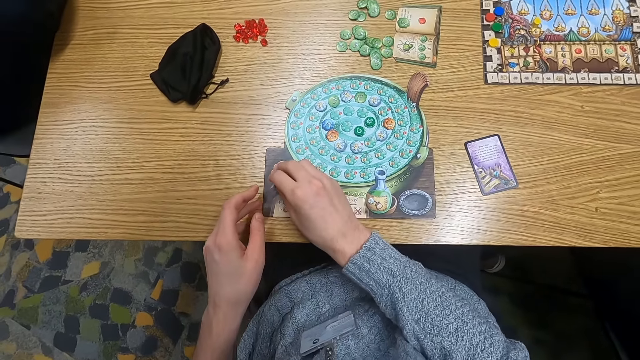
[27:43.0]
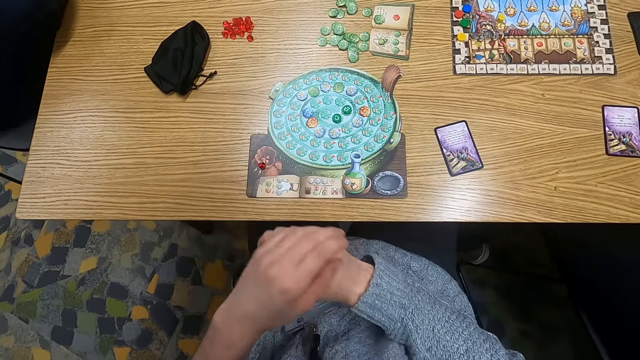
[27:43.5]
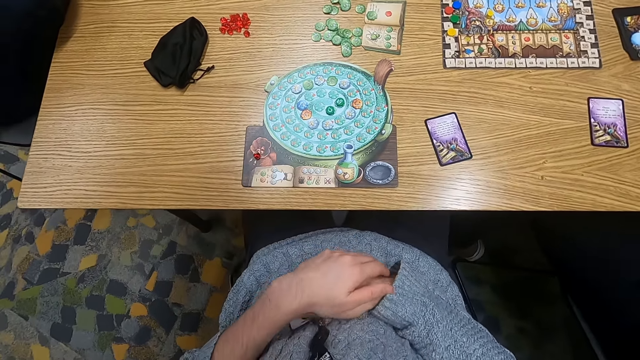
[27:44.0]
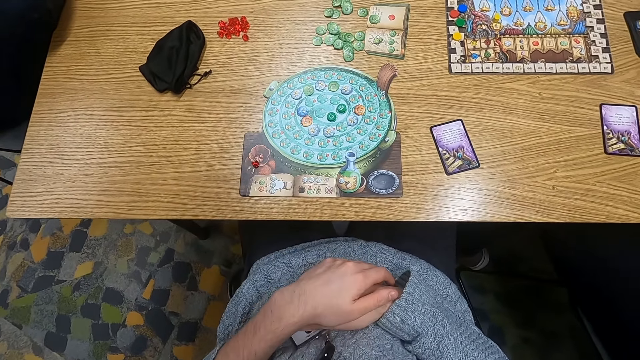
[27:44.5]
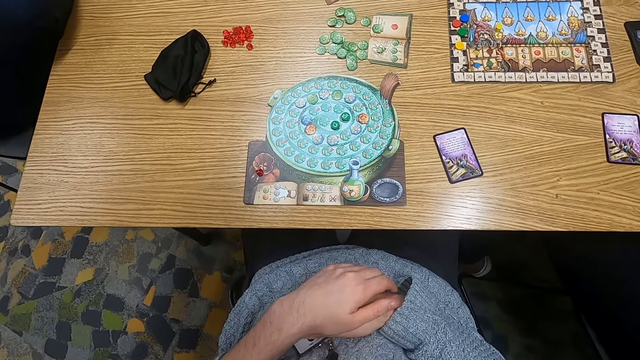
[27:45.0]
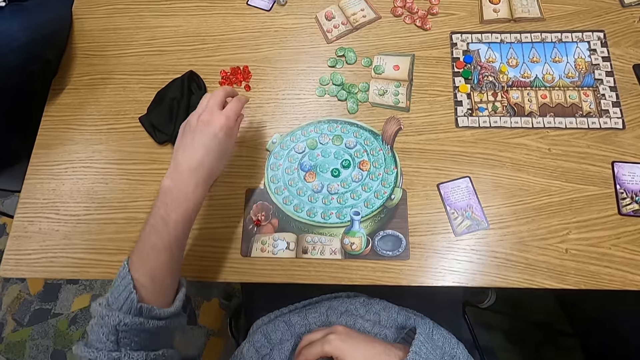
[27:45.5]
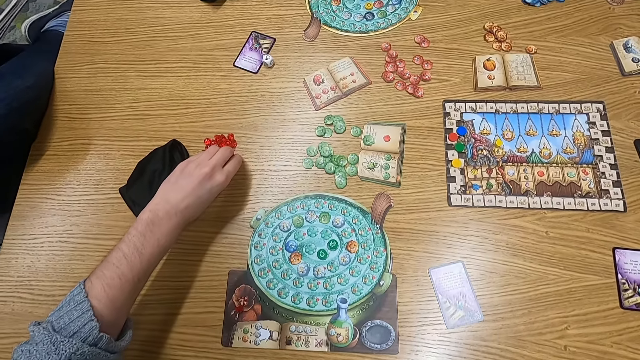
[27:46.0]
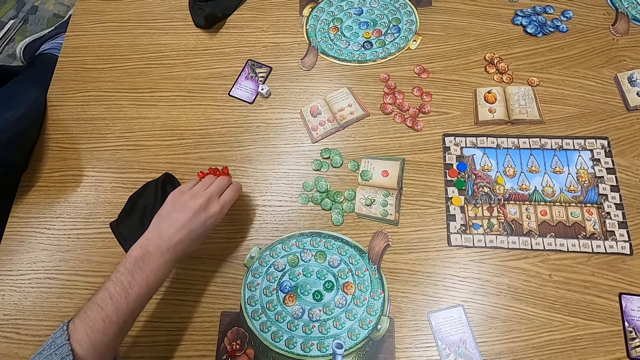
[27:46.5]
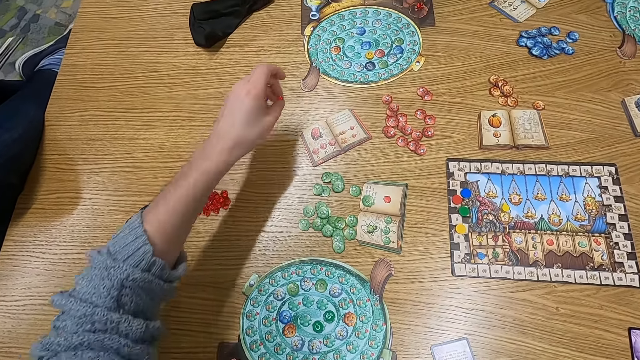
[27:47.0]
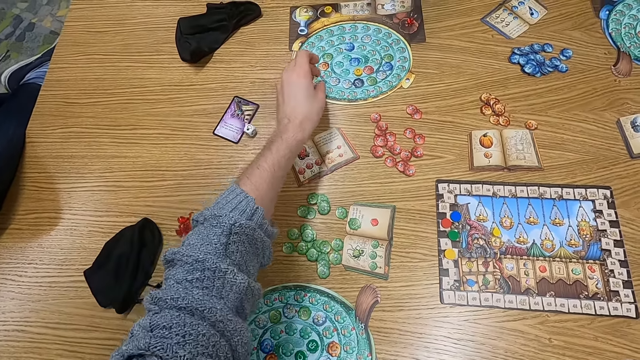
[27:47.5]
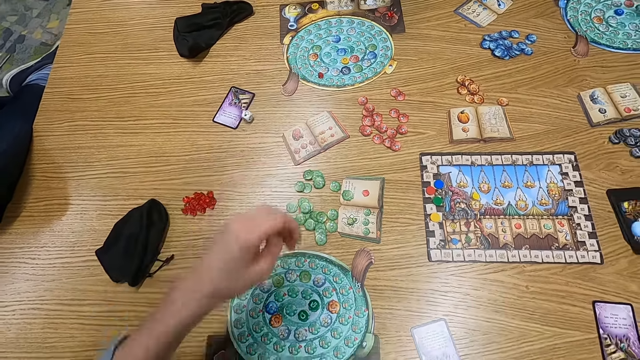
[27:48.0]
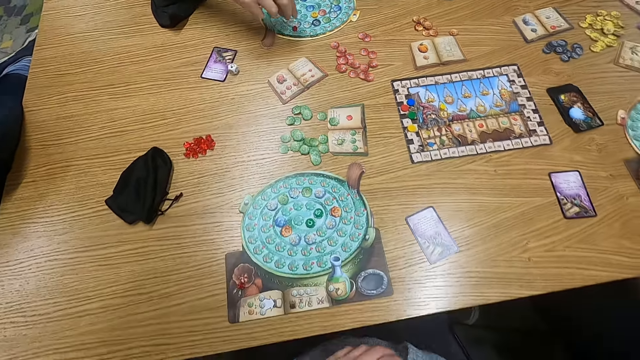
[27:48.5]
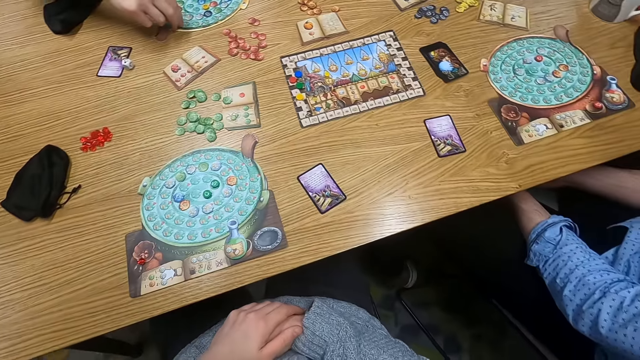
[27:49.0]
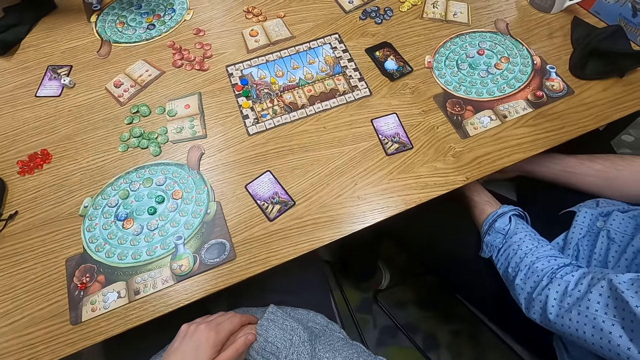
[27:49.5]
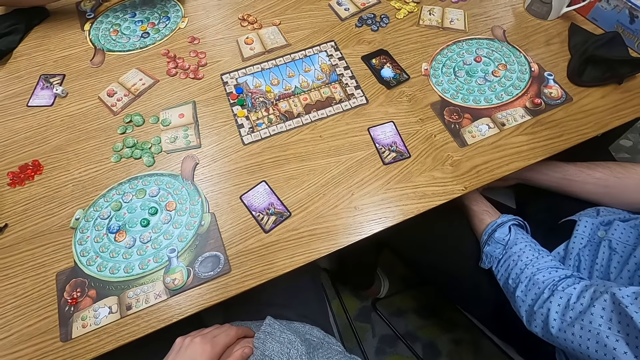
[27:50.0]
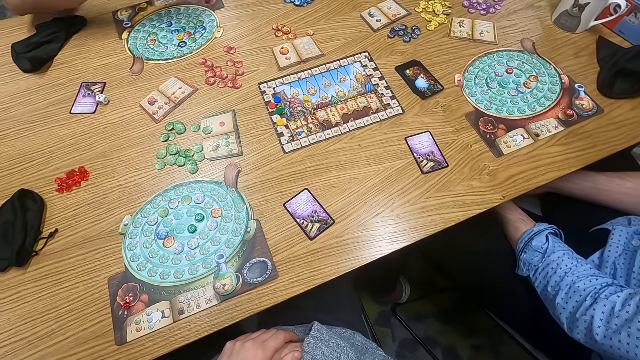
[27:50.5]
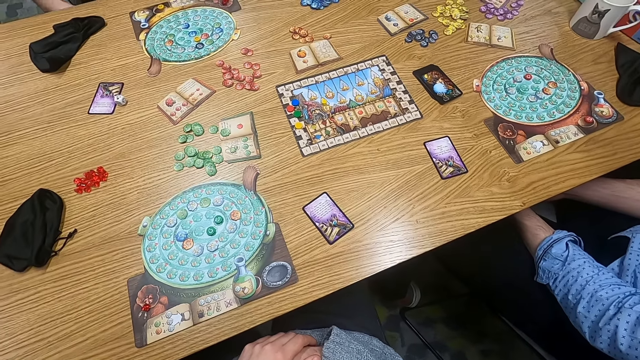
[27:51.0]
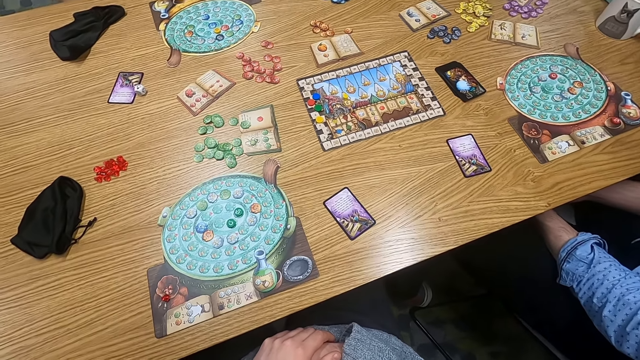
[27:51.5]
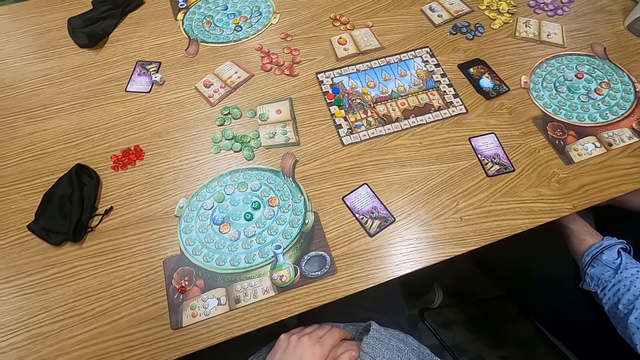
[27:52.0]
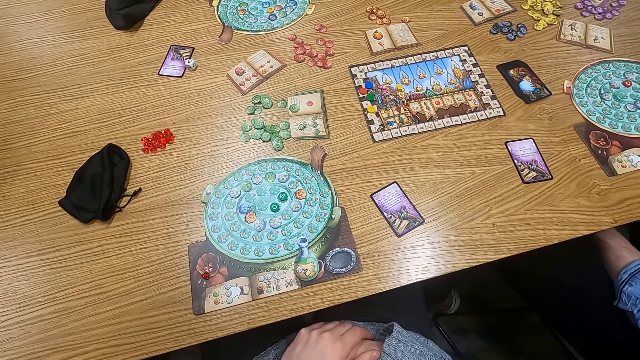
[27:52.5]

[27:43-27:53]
The camera wearer puts a point token or sphere on the table. They hold the point token on the table. They pick up the sphere. They put the point token on the table. They turn to the side. A man holds the point token on the table. The man picks up the sphere. The camera wearer turns to the side.

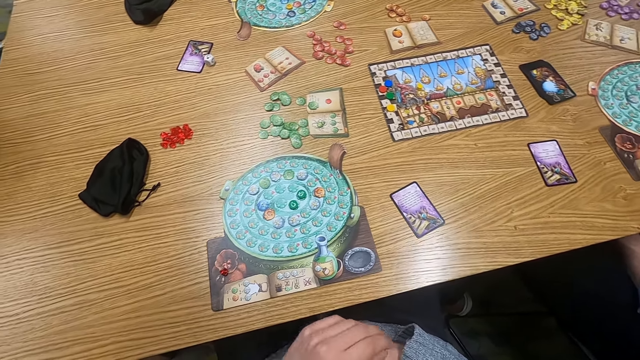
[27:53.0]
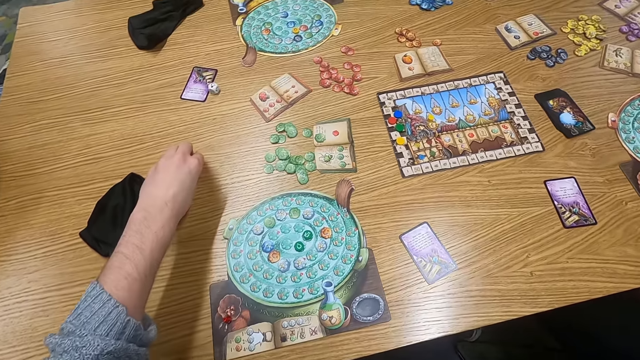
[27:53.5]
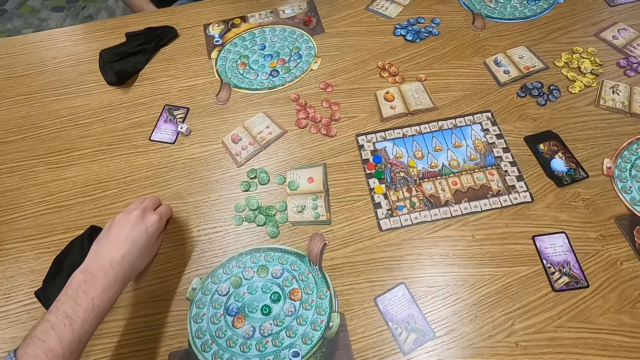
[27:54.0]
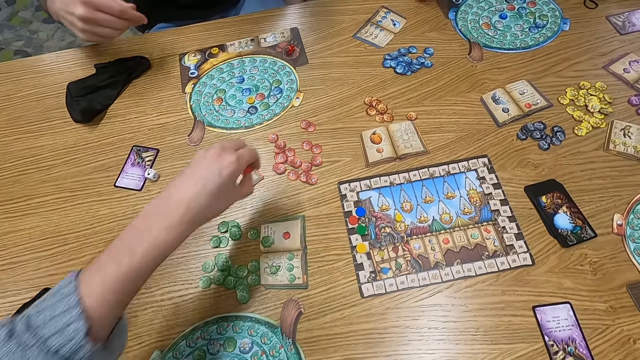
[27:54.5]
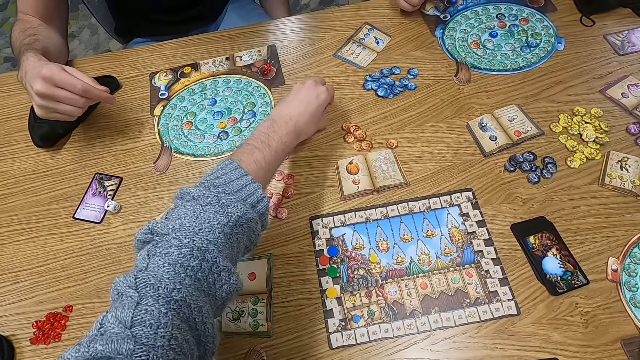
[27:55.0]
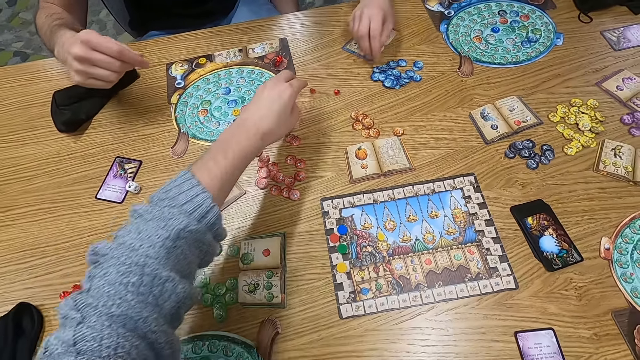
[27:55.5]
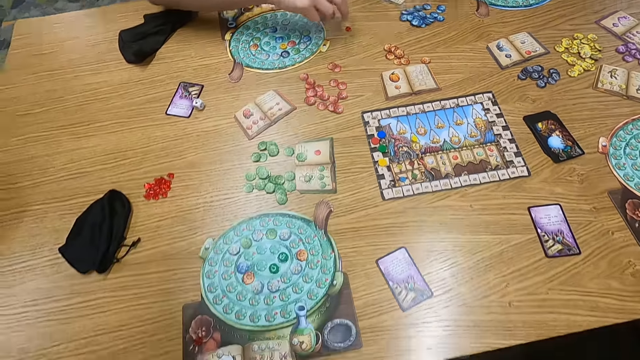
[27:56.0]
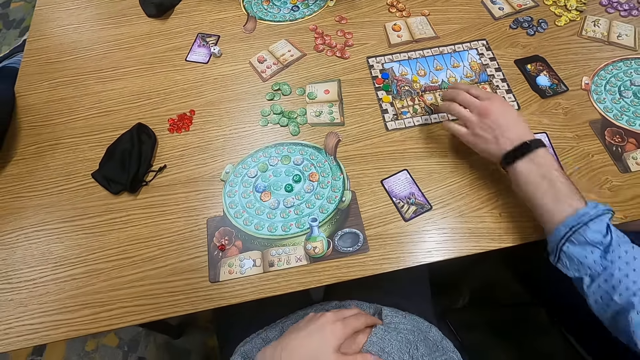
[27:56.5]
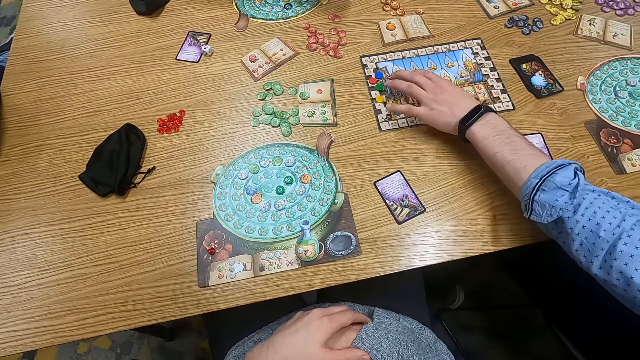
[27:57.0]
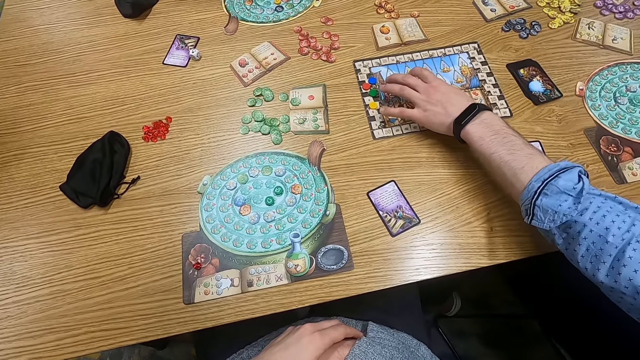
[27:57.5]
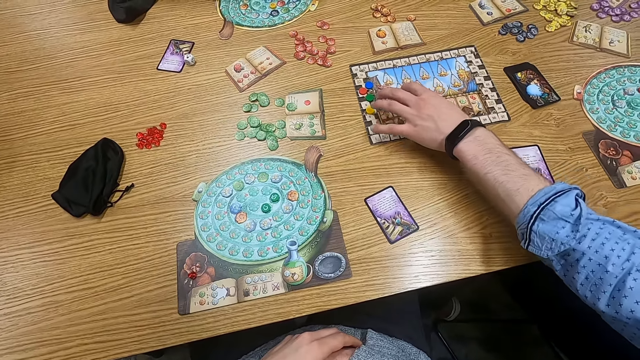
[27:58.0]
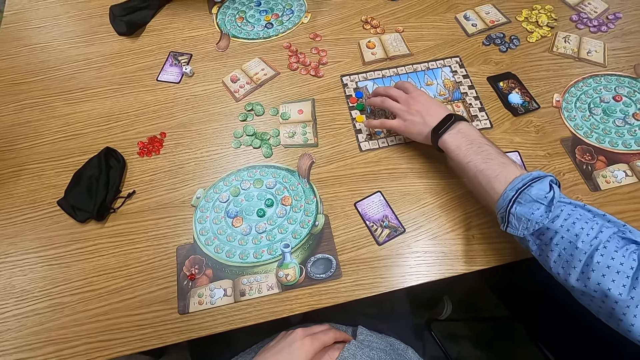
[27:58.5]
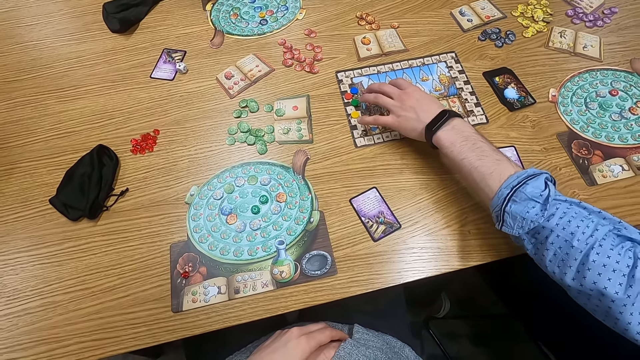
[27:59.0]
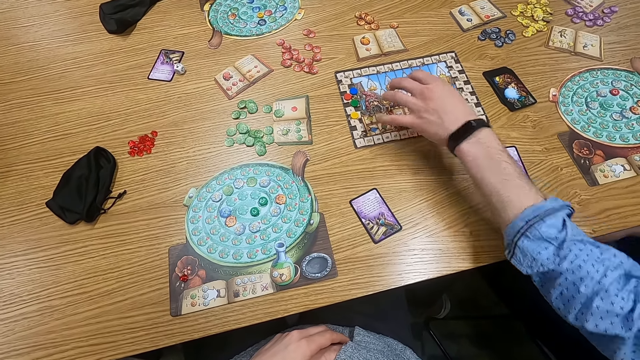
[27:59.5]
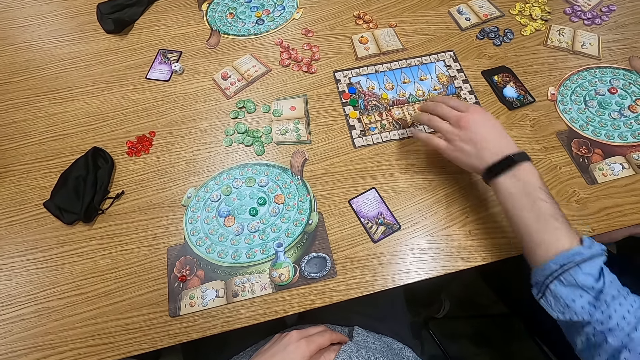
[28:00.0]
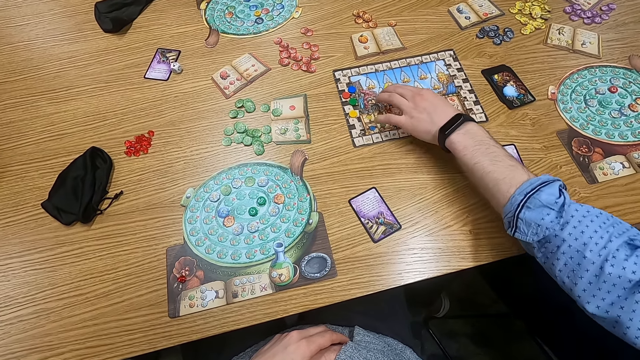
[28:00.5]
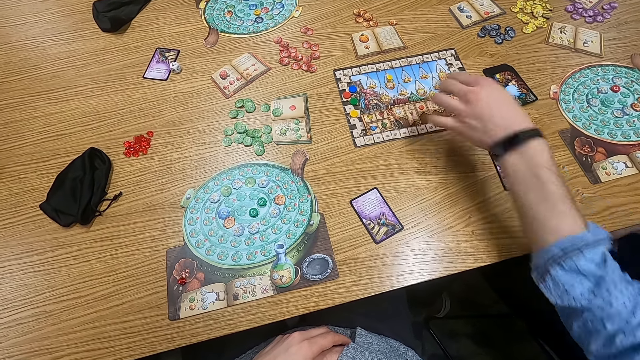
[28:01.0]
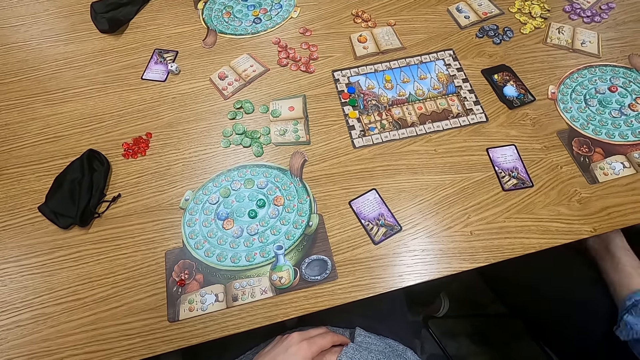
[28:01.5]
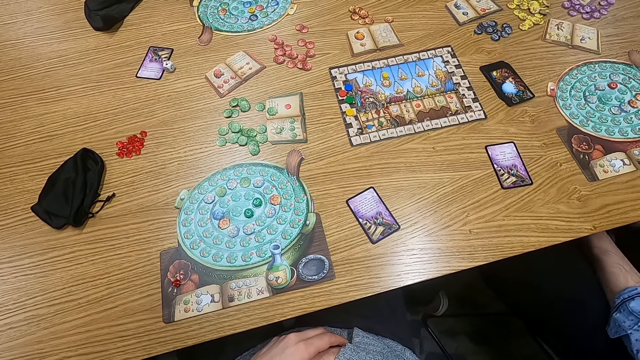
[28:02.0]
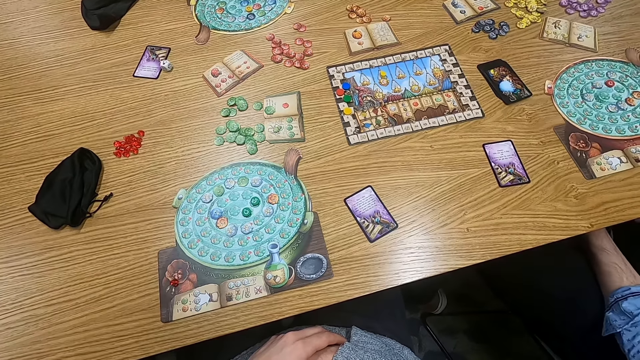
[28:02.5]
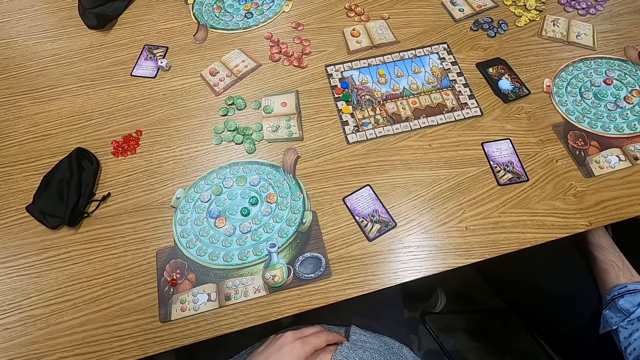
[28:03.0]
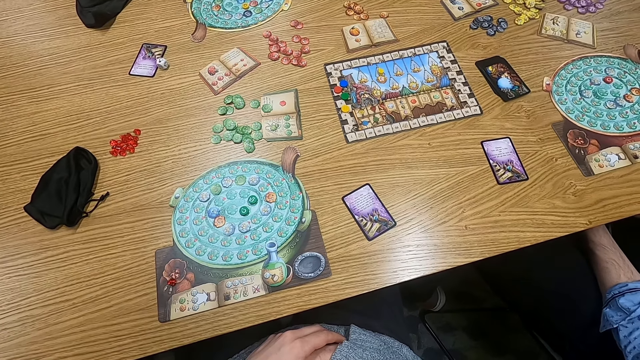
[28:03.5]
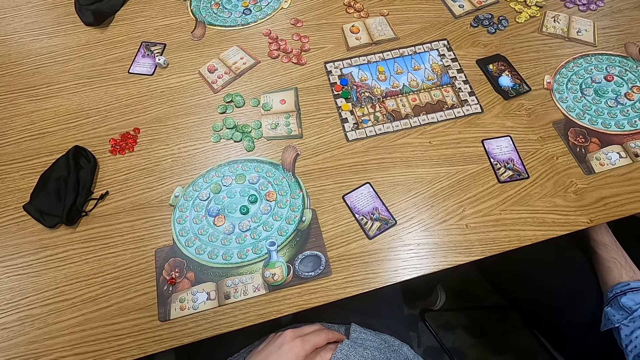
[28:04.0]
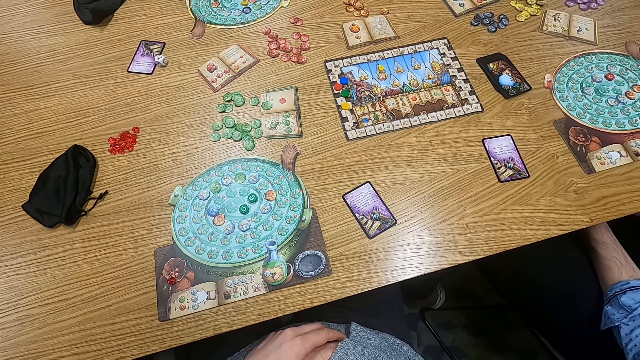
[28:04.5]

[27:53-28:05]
The camera wearer holds a point token or sphere on the table. They pick up the sphere. They turn to the side. They put the point token on the table. Someone picks up the sphere. A man holds the point token on the table. Someone else picks up the sphere. Another man pushes a counter. A third man holds a paper on the table. The camera wearer turns to the side. The third man holds the paper on the table. The second man pushes the counter.
